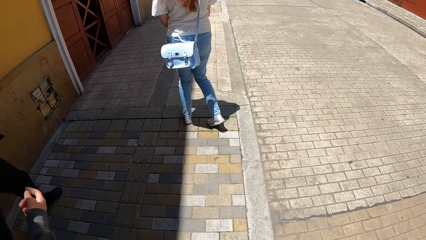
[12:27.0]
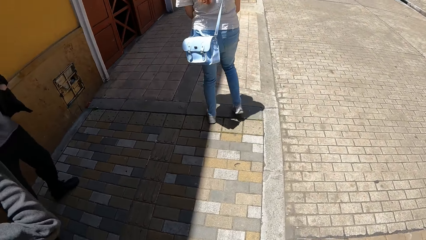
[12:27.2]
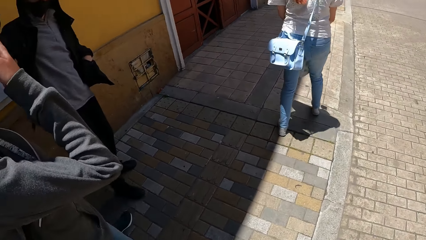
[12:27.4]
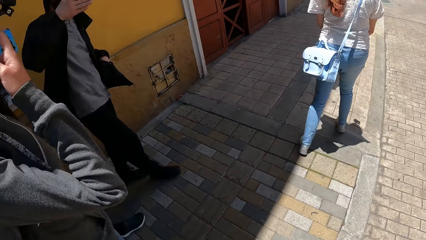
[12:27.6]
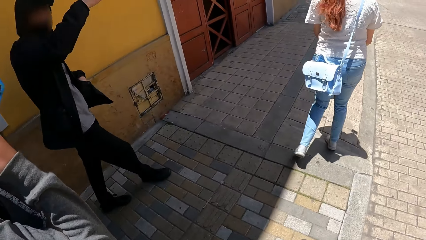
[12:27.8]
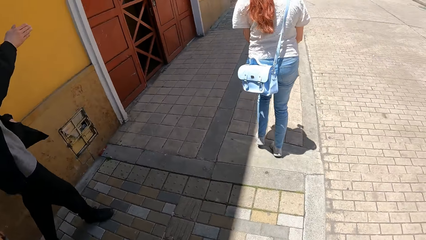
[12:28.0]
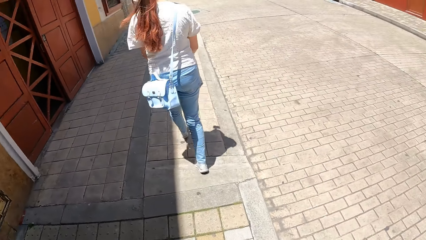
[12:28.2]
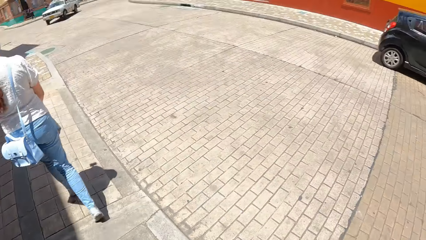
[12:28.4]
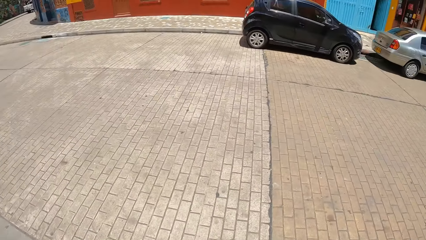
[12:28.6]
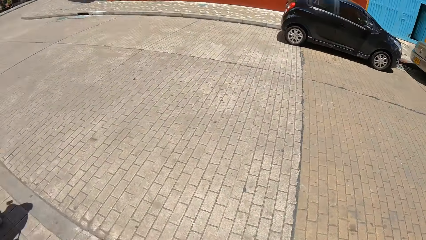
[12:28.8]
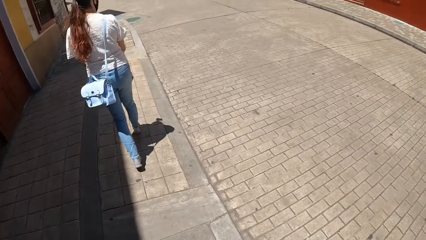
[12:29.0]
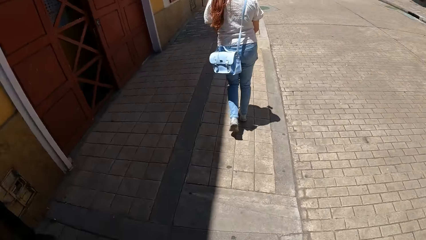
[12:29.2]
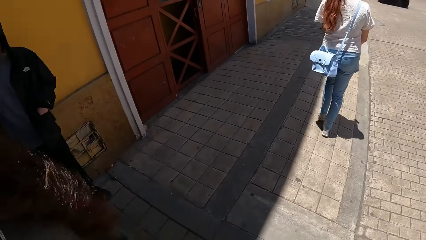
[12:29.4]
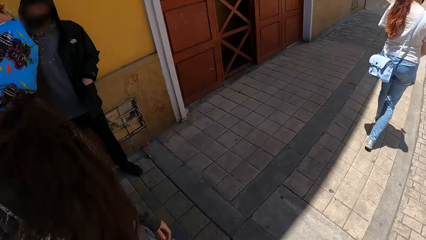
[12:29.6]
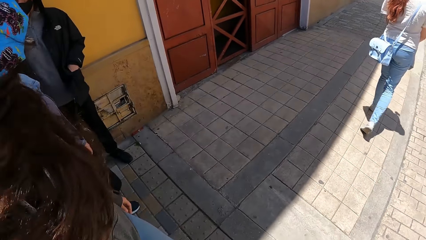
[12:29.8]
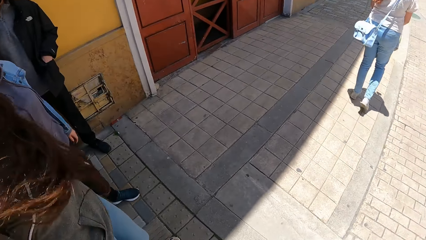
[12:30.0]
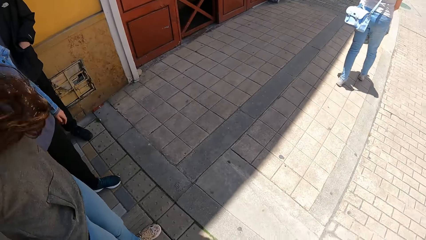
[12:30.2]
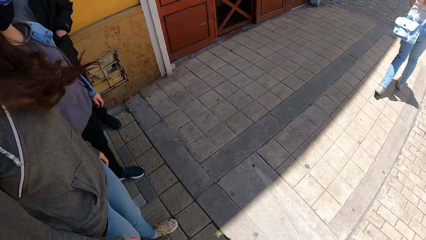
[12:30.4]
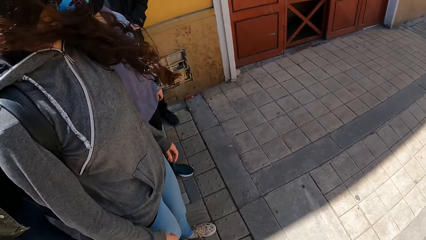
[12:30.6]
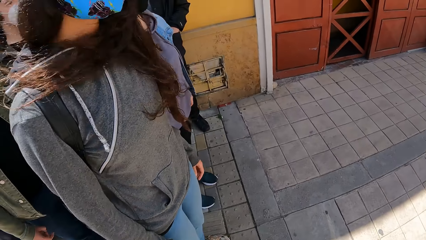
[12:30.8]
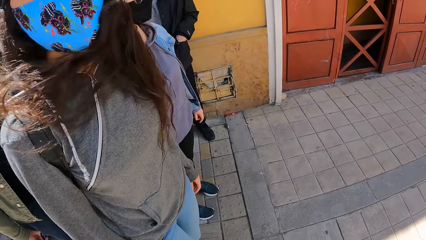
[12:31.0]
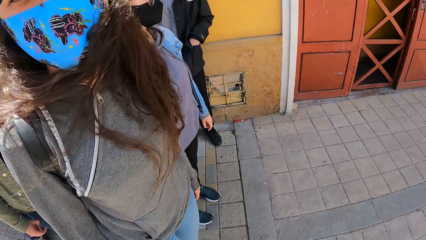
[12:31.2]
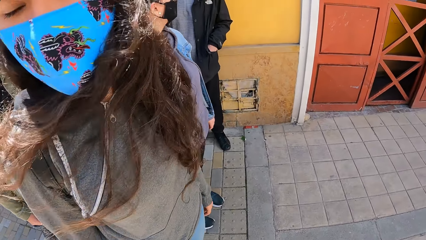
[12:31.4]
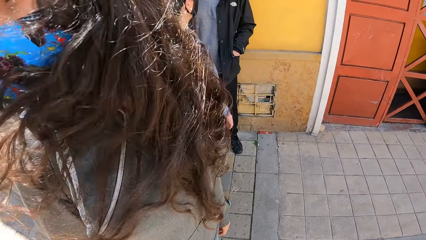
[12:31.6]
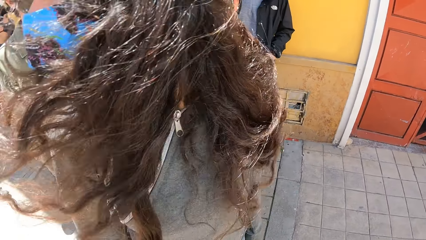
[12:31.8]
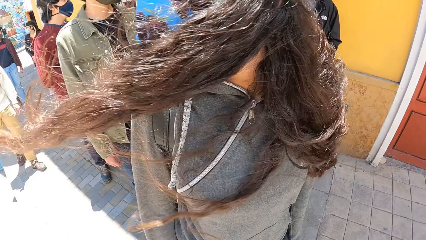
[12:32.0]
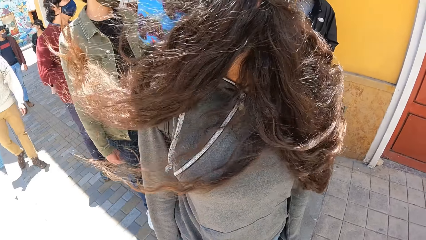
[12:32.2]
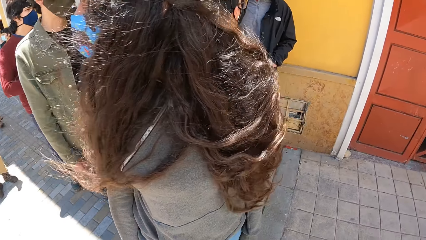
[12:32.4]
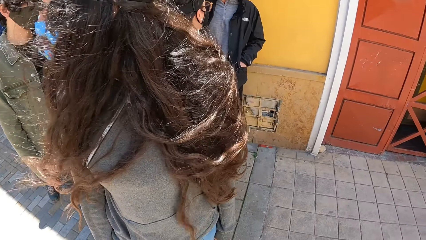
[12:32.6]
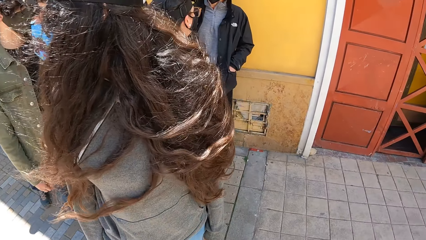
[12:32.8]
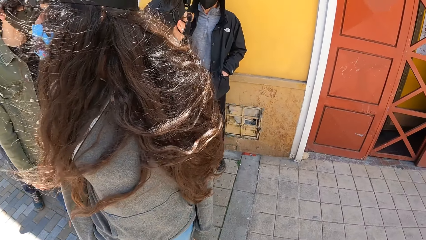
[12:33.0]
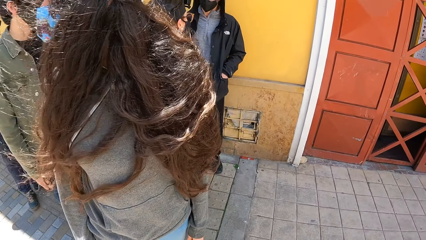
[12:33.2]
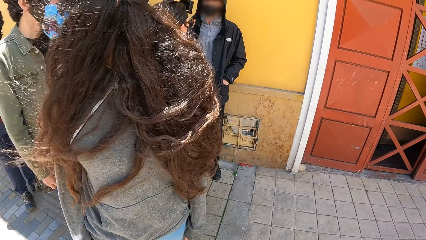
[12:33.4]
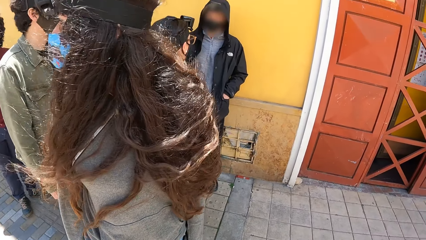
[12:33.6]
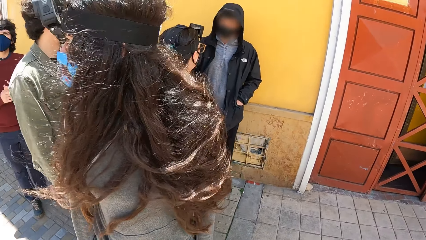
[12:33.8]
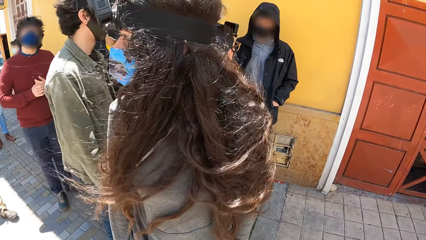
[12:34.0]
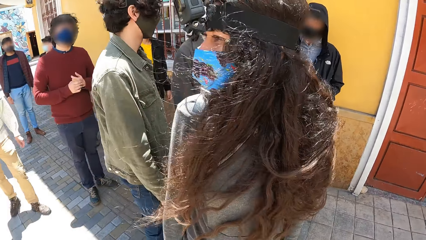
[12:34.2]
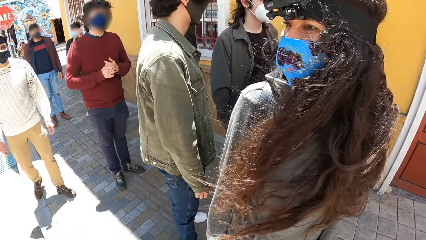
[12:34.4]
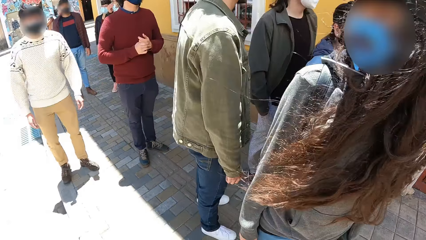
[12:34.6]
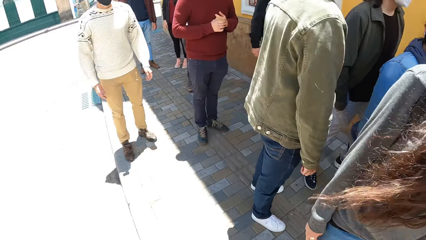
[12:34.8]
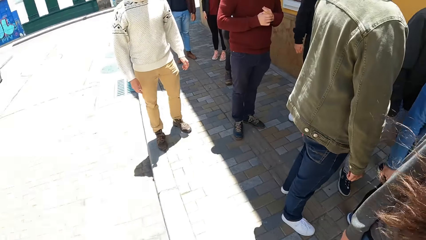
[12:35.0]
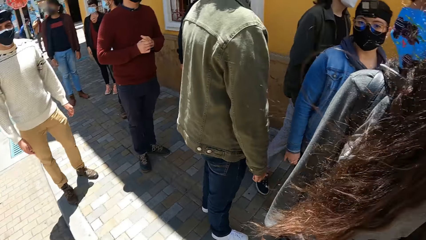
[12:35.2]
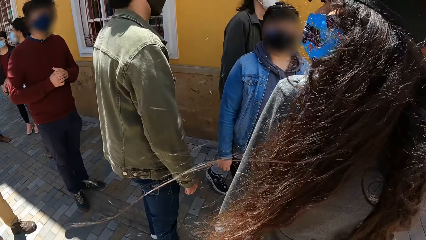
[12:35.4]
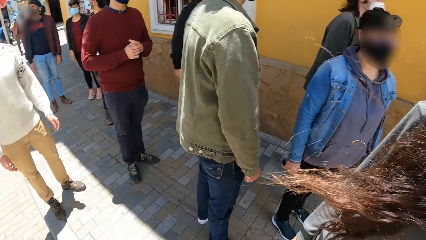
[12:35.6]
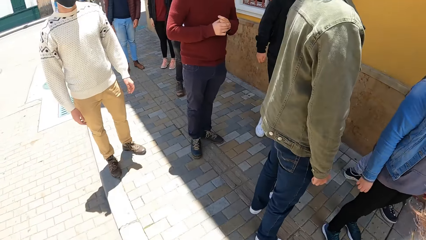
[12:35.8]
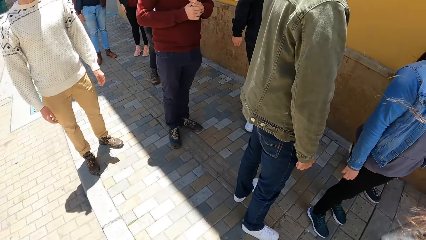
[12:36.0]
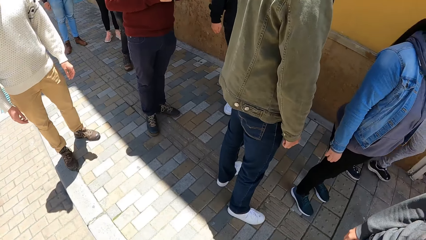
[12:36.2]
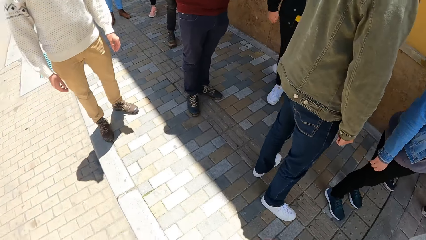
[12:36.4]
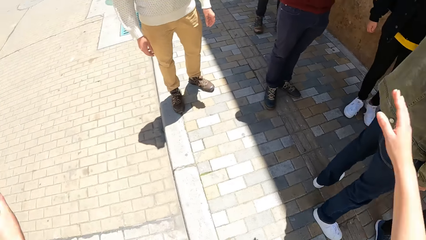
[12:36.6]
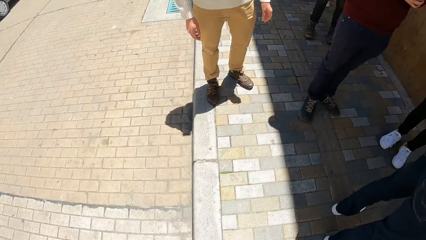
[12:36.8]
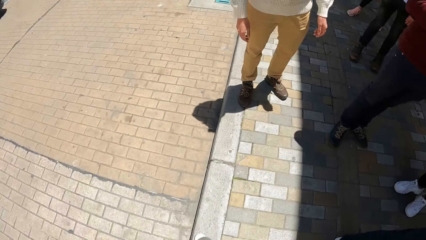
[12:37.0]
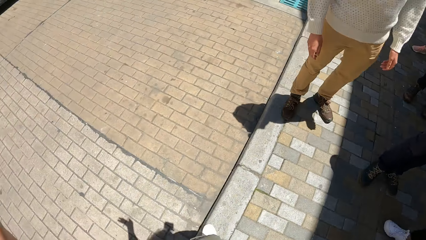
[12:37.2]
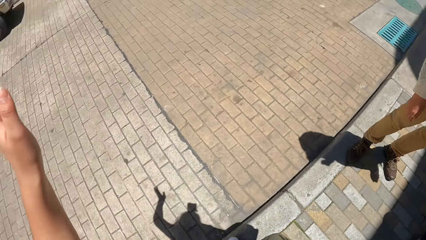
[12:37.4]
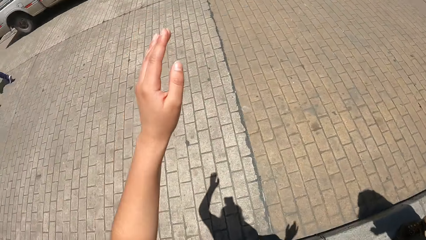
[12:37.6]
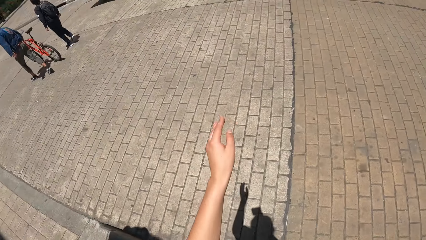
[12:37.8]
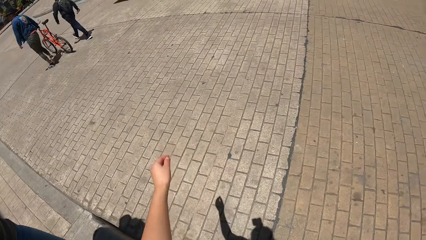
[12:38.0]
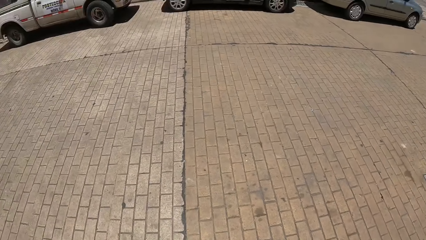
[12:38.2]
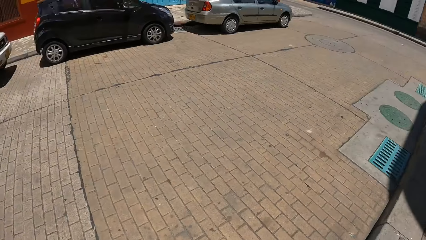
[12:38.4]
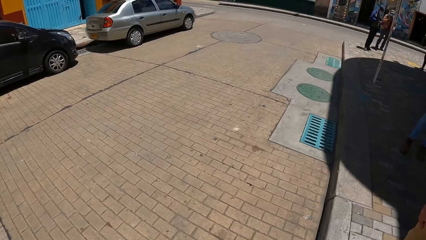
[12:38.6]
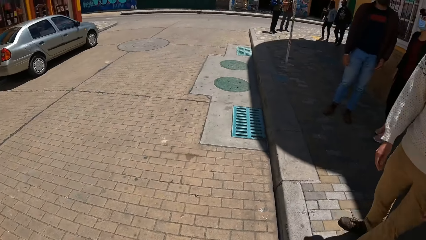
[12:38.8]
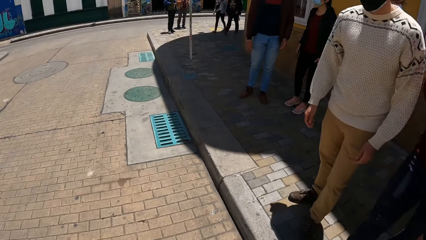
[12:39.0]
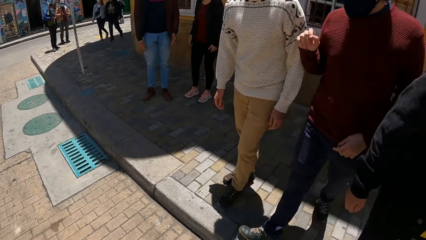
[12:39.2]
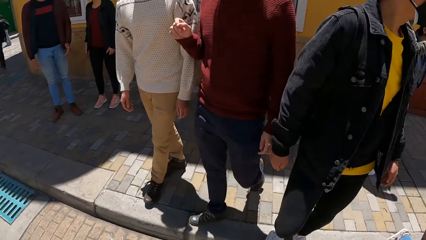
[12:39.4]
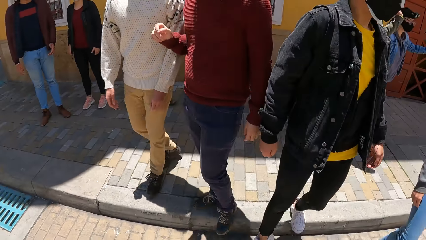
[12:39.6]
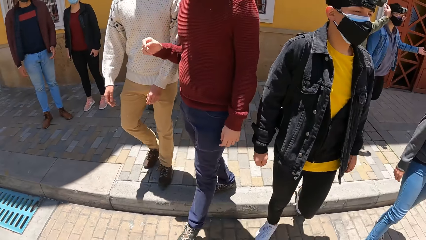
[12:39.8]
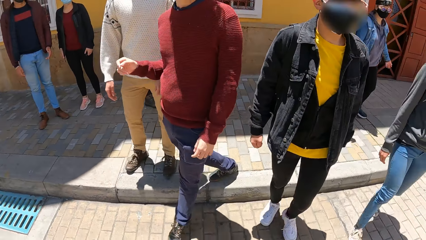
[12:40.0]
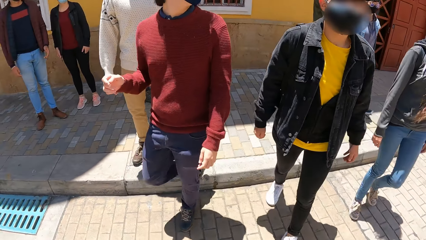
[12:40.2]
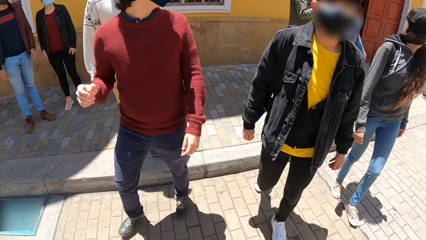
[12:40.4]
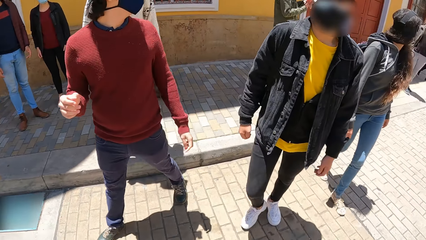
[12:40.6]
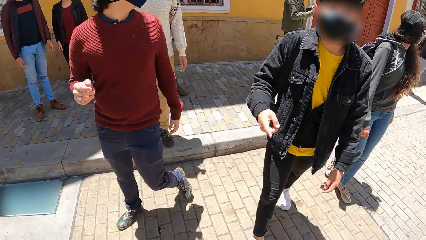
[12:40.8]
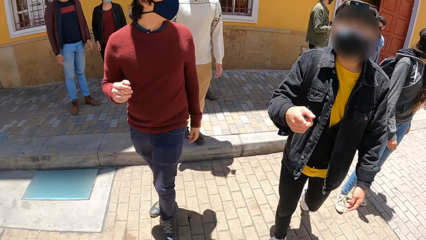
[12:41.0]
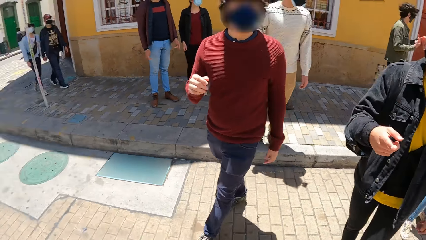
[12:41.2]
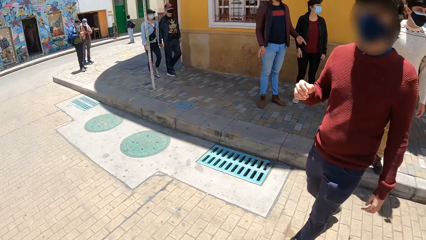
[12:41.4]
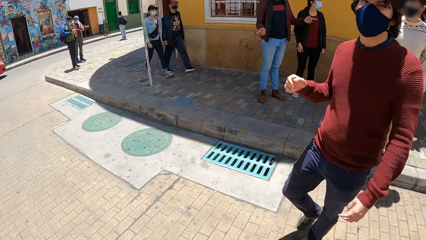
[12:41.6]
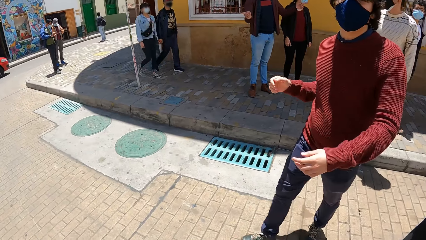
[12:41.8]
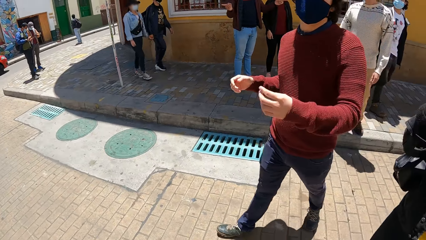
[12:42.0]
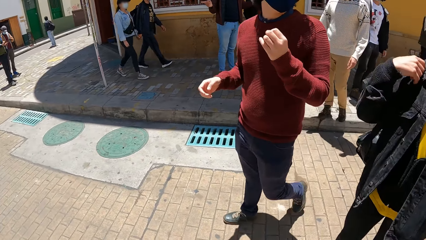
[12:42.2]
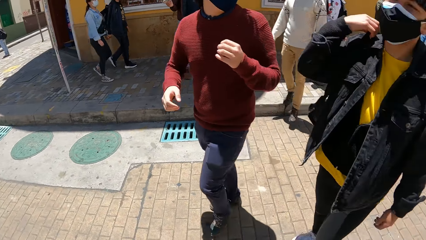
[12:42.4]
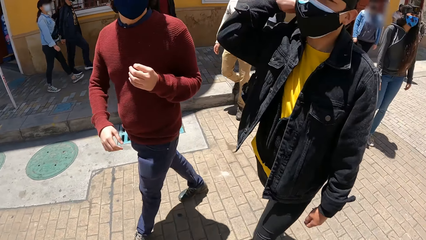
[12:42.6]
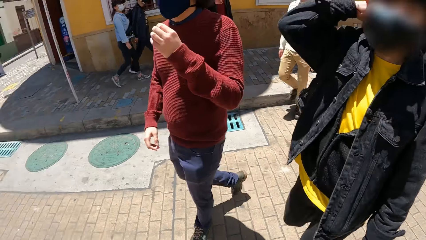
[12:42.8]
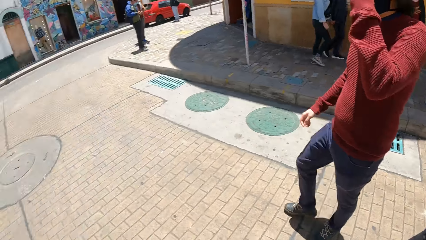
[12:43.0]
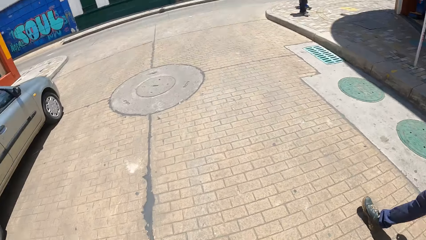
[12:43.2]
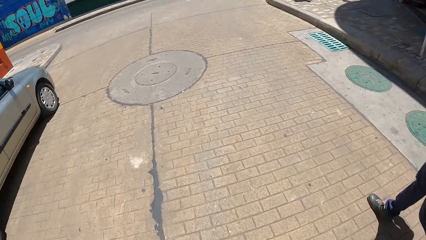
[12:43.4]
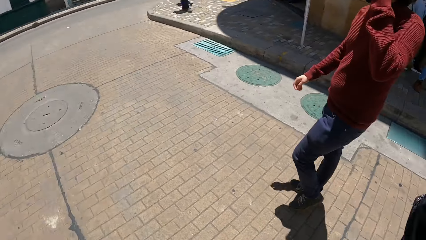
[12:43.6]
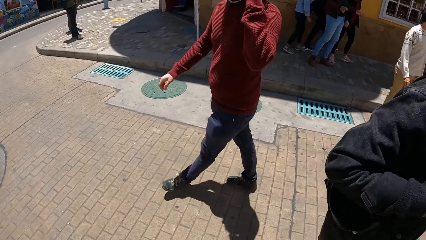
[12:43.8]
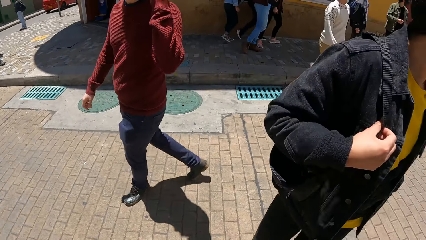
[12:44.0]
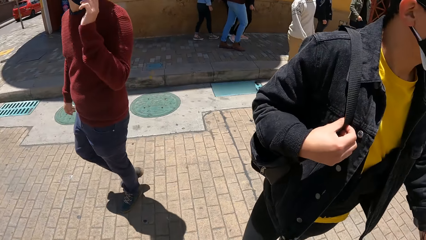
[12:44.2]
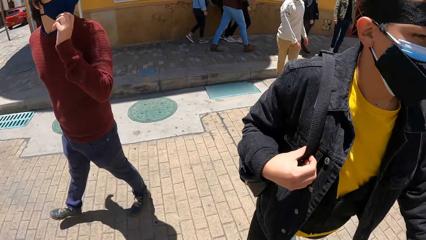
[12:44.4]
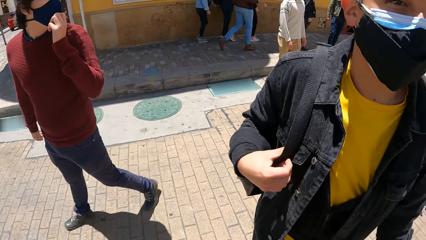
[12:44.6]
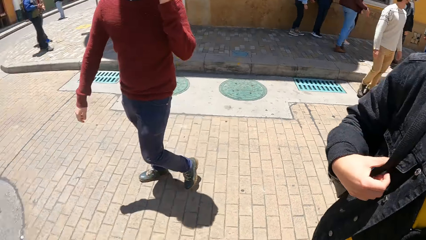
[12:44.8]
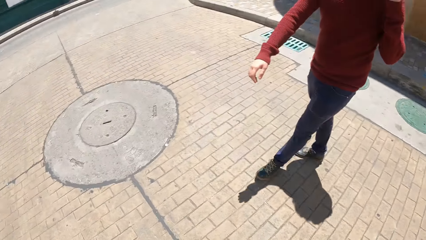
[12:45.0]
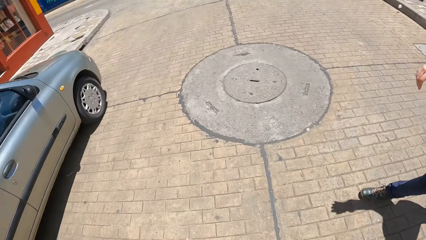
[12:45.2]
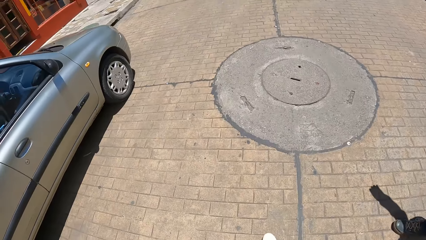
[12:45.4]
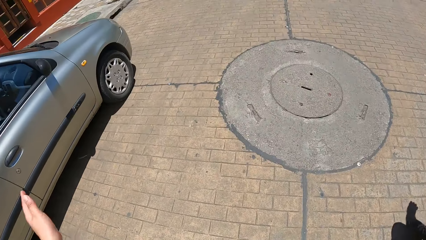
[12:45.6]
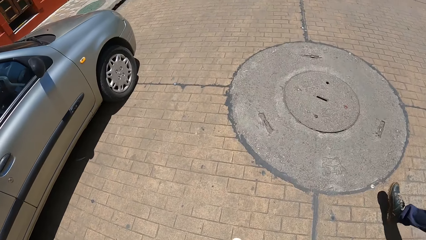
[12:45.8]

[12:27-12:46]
Another person touches the face mask. The man interacts with the group of people and the camera wearer. The camera wearer turns around and stands in the street. The other person stands in the street. The first person stands in the street. The other person looks around. The camera wearer crosses the road with the group of people and walks in the street. Another man adjusts a bag on his right shoulder with his right hand. The camera wearer turns around. The other person walks in the street. The first person walks in the street.
